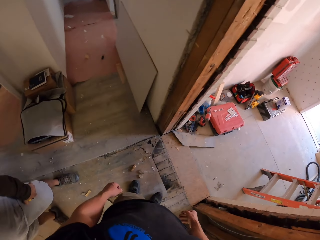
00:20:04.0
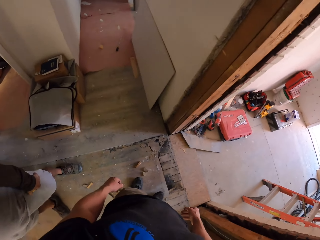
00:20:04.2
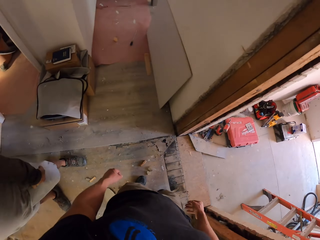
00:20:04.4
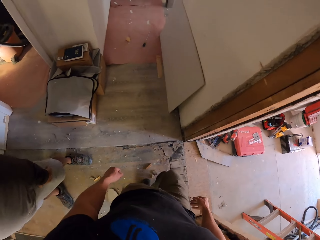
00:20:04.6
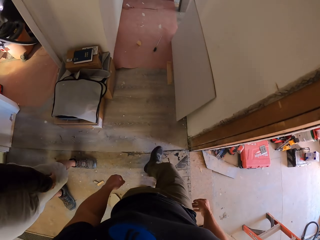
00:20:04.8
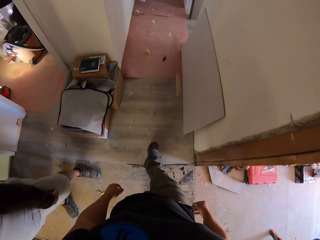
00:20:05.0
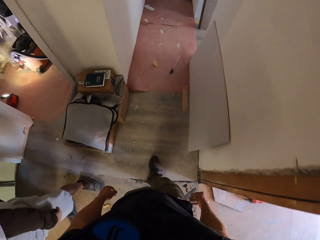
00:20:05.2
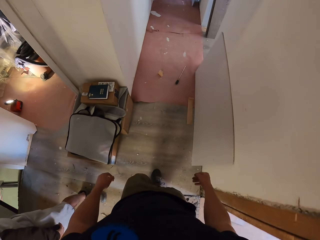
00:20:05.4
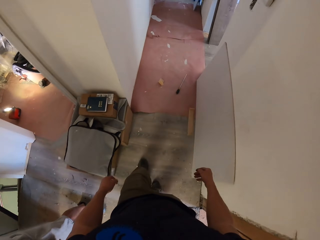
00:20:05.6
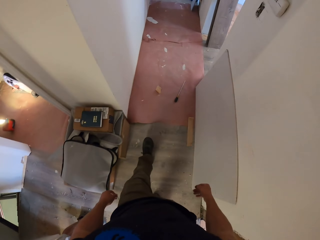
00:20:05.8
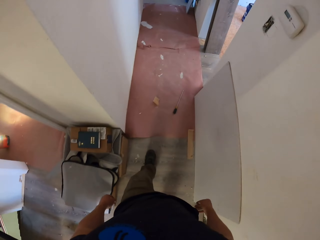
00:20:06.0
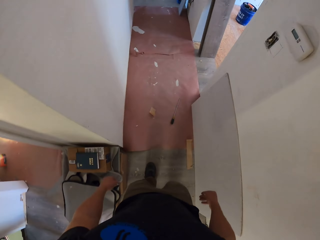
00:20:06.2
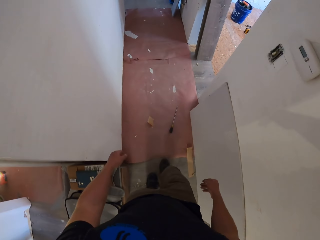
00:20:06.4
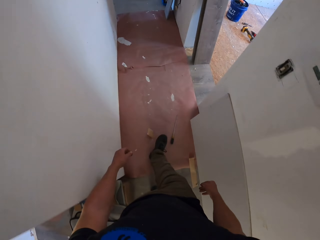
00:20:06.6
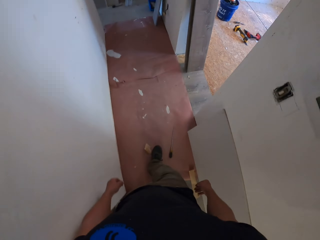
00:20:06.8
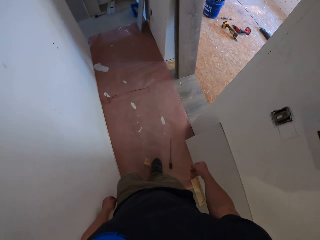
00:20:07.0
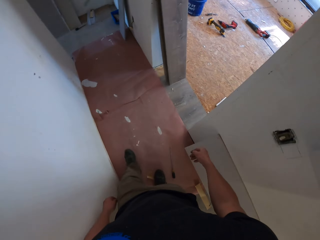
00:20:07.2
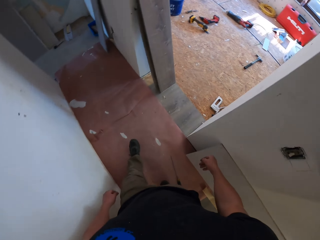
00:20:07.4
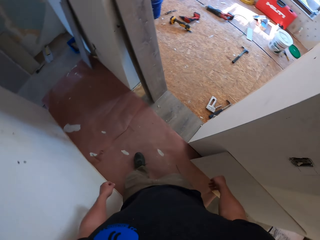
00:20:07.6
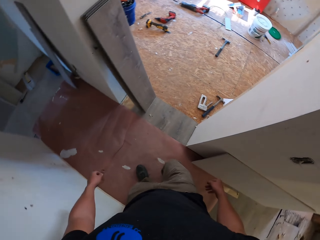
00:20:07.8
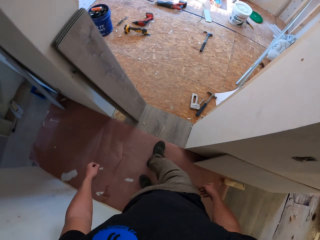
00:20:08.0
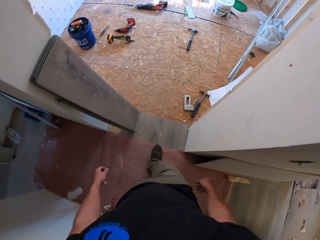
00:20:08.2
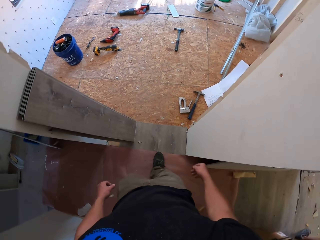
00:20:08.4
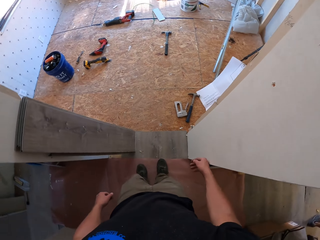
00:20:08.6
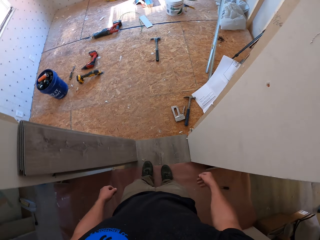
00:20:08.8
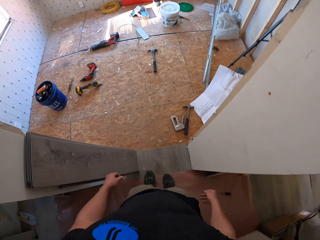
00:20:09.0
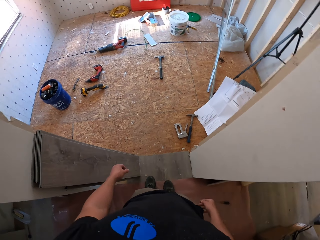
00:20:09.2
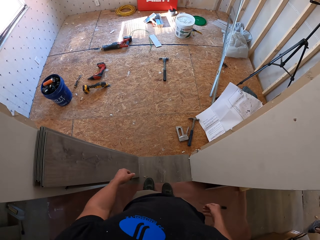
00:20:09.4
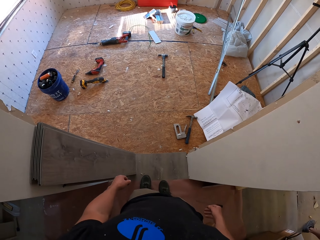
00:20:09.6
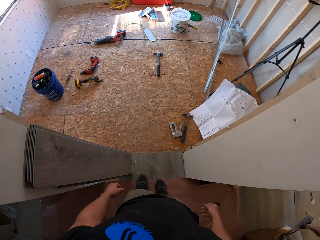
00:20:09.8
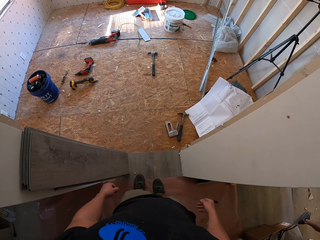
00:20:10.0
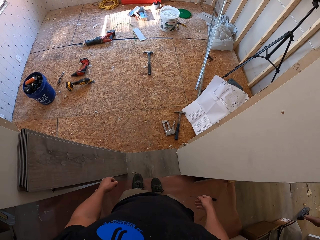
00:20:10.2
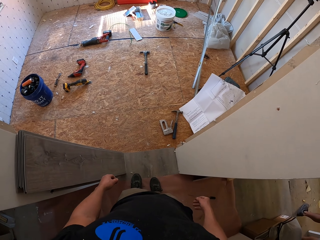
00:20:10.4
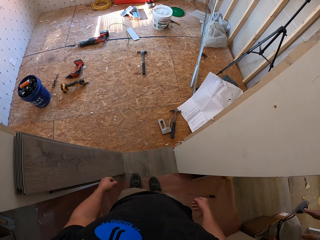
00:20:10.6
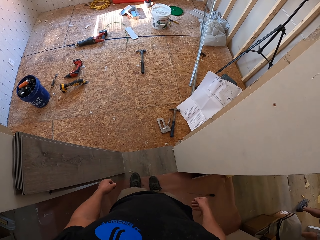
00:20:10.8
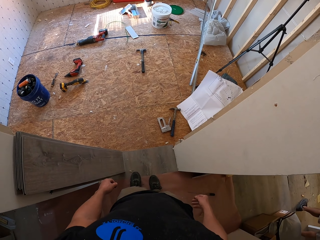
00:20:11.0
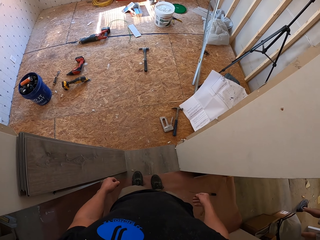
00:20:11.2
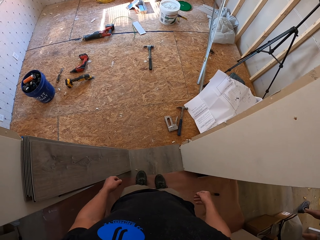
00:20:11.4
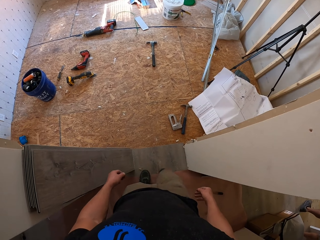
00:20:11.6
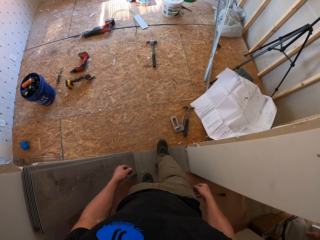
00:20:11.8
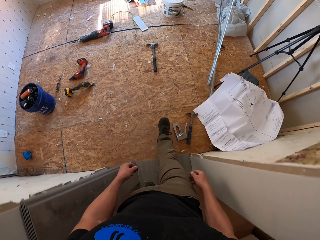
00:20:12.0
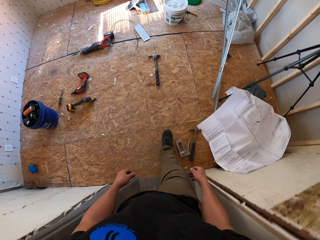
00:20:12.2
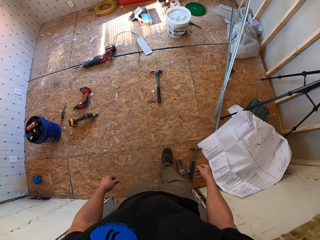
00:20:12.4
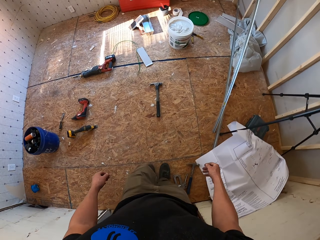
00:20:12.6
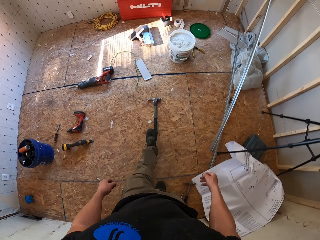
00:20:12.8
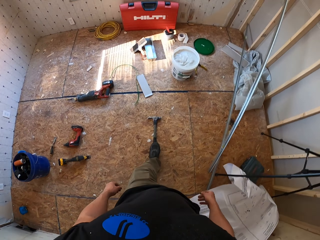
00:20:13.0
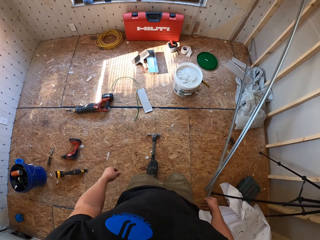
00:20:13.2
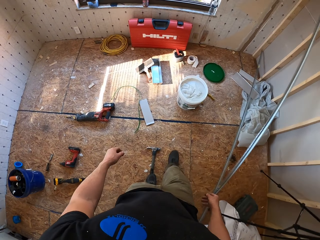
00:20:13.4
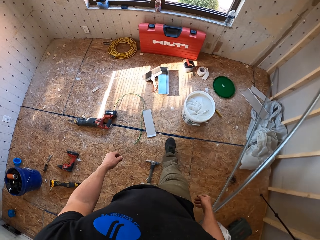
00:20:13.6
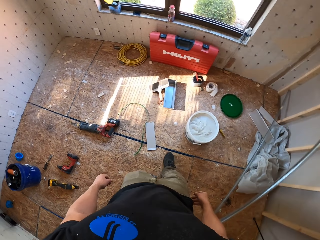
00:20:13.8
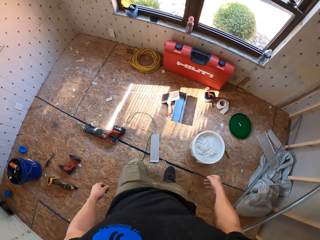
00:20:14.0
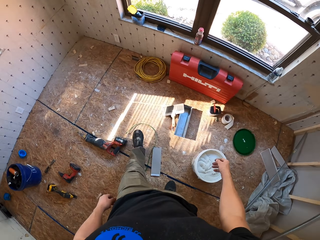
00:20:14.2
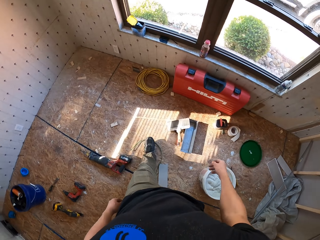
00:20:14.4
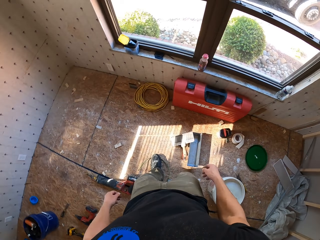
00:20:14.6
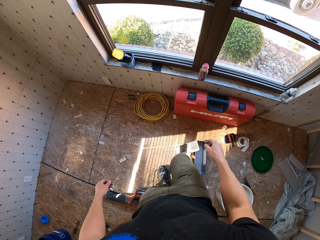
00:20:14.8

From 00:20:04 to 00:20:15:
The camera wearer walks in the corridor. They stand at the door and walk into the room.

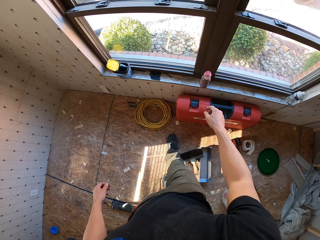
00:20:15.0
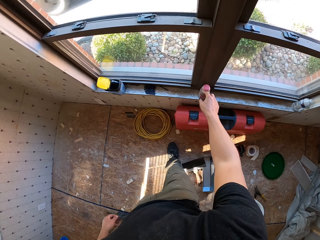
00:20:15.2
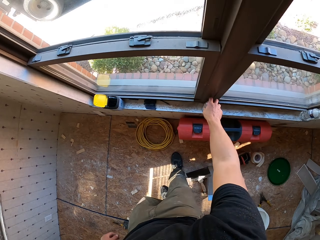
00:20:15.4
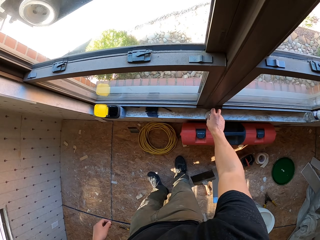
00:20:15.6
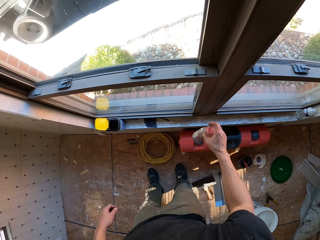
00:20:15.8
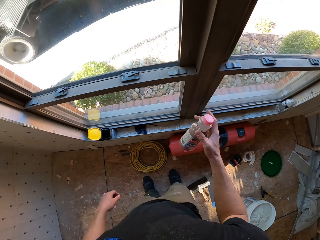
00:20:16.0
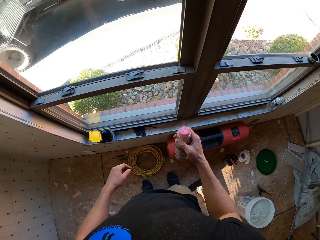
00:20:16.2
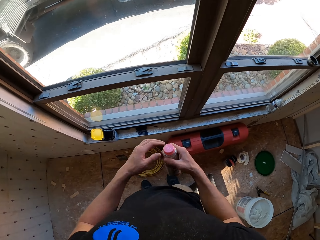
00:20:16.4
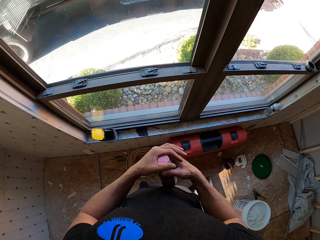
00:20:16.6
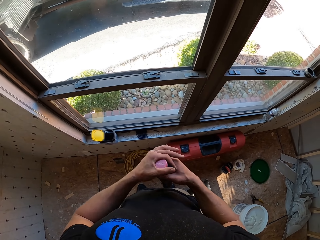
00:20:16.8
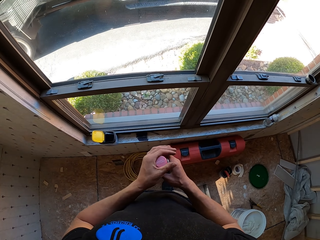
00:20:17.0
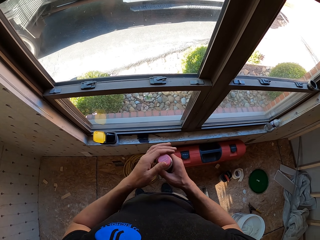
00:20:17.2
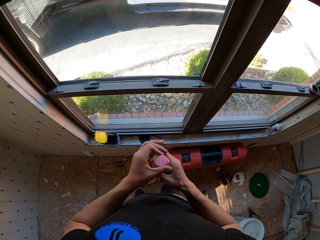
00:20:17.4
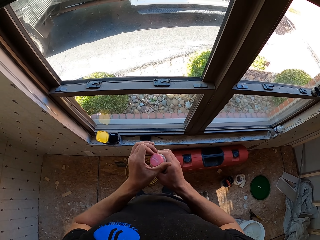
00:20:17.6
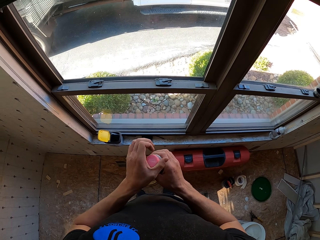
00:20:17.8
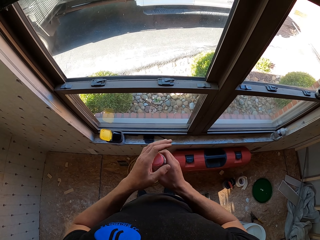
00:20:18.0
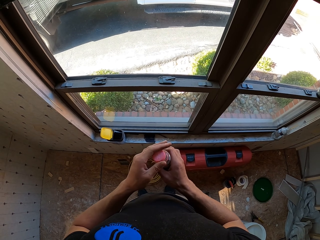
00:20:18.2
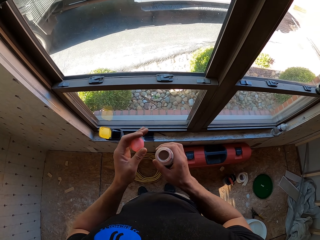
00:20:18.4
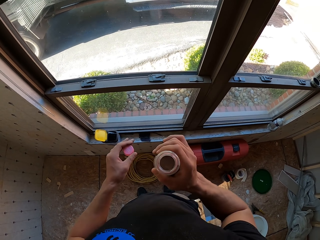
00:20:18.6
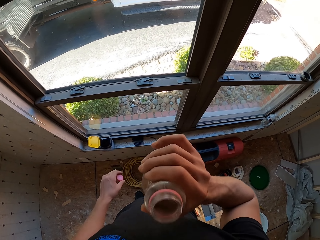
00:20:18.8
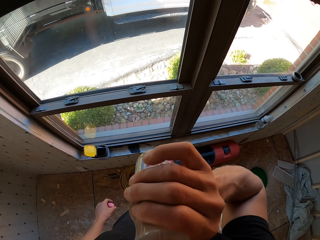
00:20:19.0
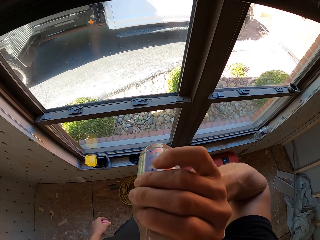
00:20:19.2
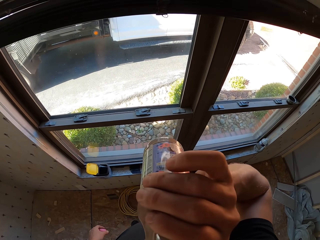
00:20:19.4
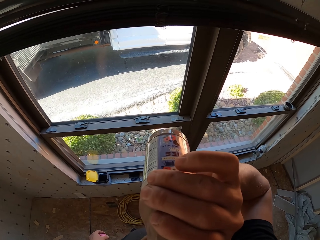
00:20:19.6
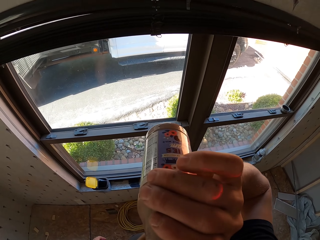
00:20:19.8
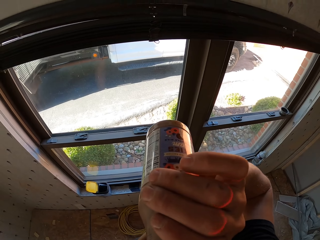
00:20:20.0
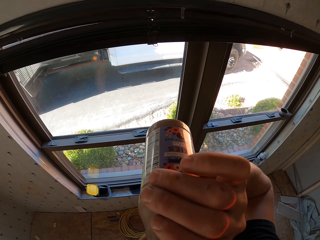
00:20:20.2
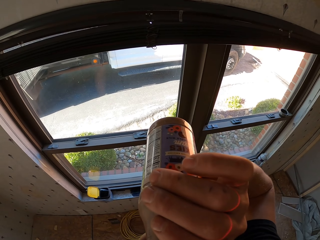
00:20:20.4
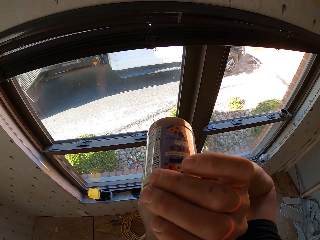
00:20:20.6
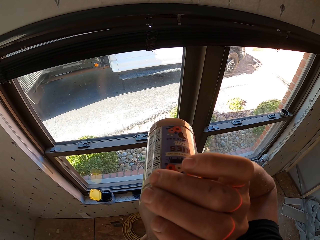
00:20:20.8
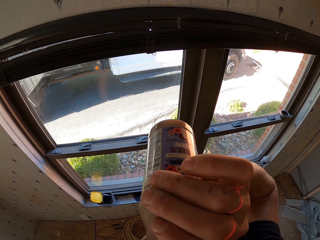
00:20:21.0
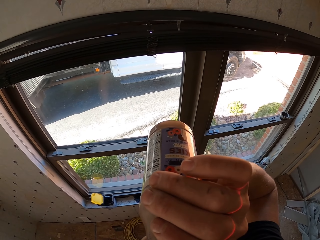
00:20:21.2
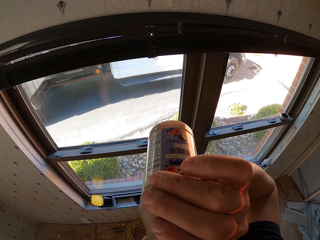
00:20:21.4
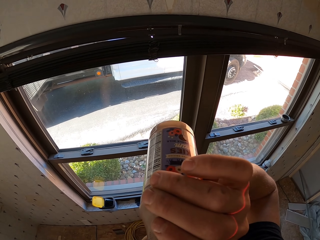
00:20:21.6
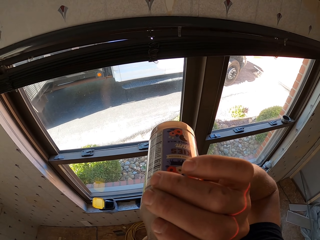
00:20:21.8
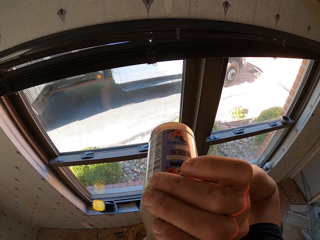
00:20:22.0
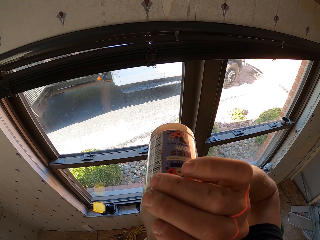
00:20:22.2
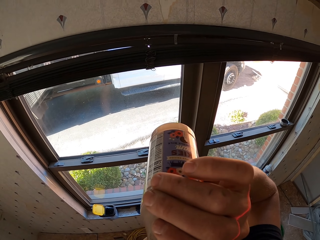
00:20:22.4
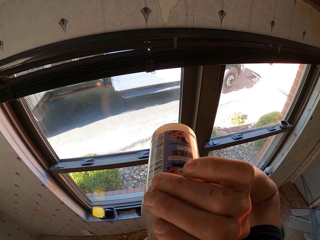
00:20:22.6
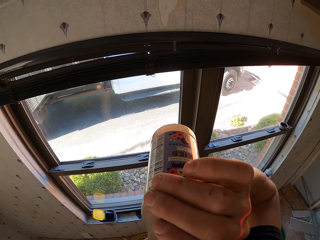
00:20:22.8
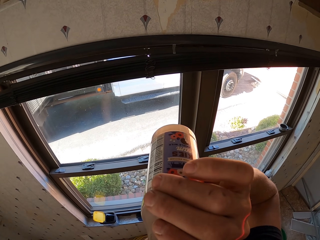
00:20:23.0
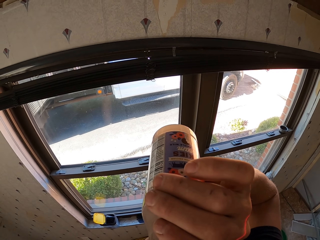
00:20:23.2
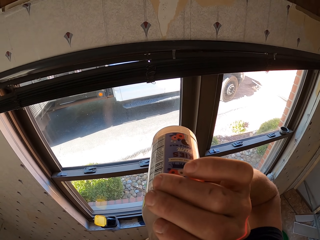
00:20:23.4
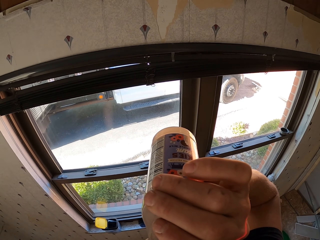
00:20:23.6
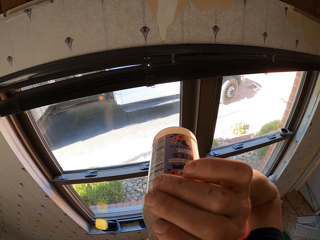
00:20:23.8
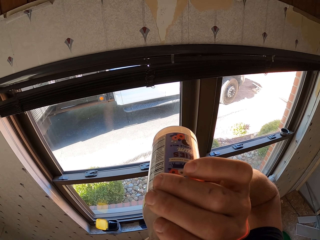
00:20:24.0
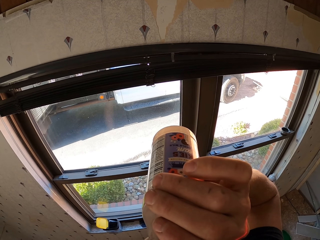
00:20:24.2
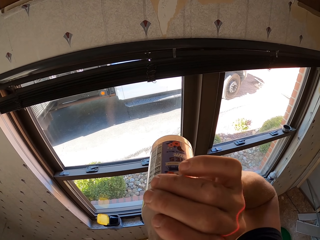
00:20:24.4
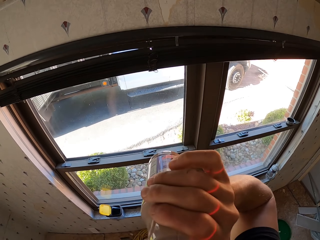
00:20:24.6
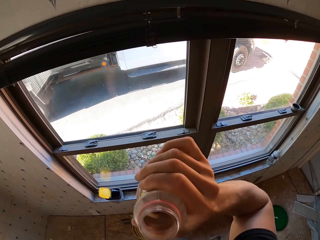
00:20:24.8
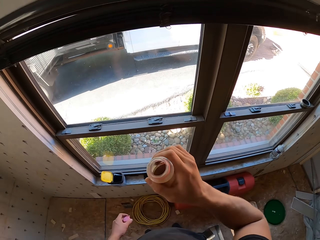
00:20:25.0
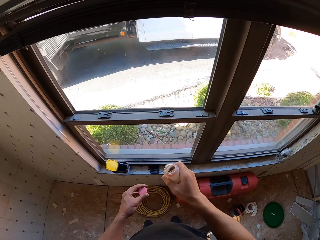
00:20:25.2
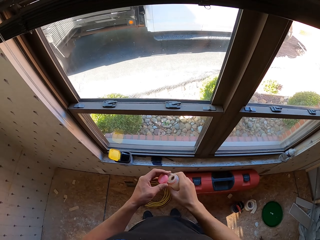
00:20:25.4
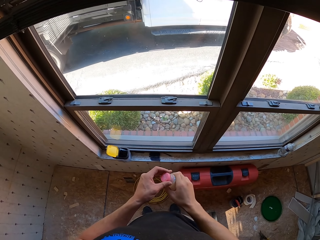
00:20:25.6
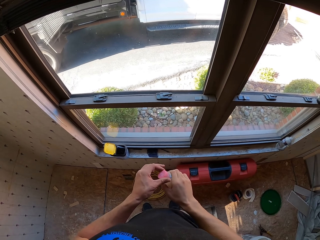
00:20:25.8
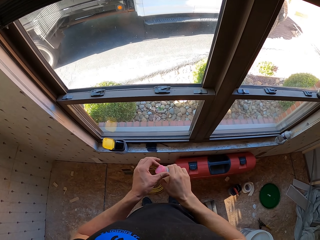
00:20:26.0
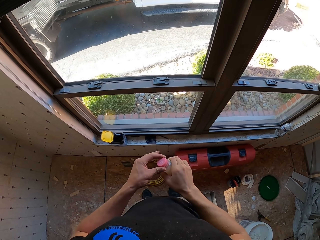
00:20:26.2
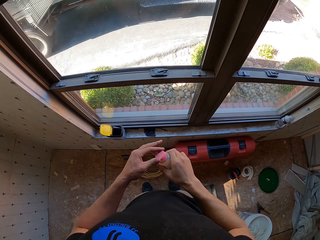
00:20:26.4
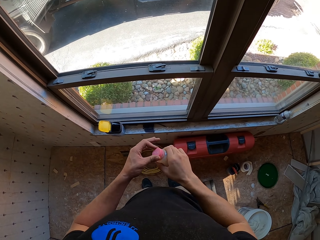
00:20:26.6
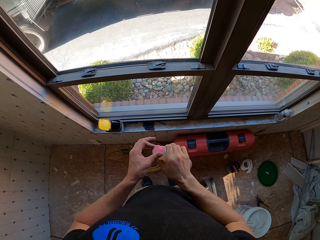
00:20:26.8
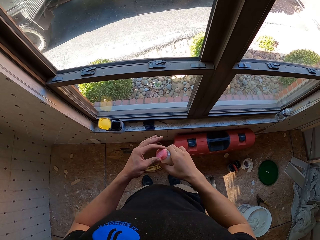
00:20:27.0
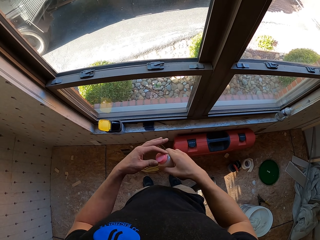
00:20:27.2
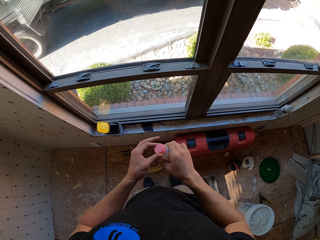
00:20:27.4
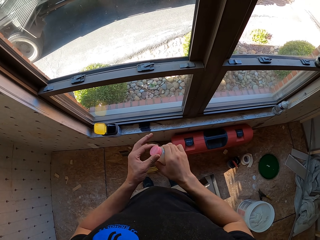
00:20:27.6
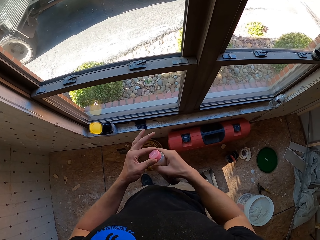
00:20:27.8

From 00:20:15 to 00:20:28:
The camera wearer puts porridge. They pick a bottle from the window, open the porridge bottle, drink porridge from the bottle, and close the porridge bottle.
